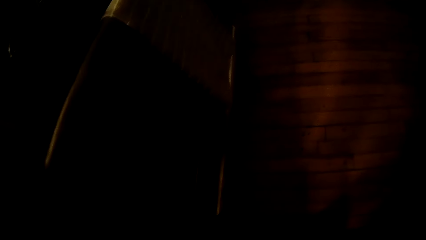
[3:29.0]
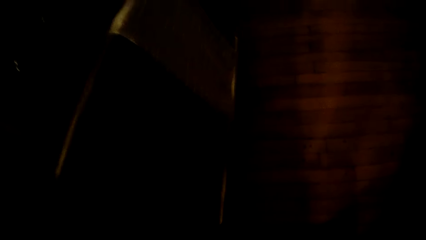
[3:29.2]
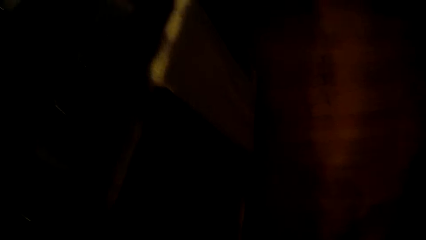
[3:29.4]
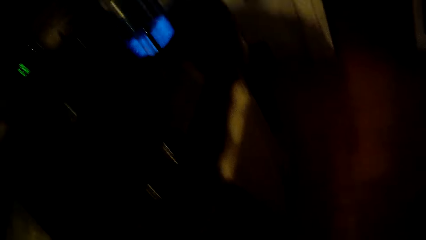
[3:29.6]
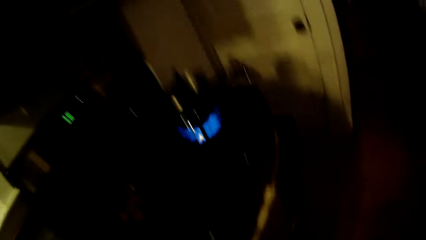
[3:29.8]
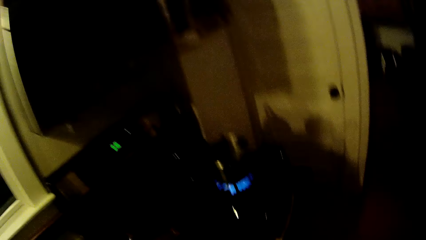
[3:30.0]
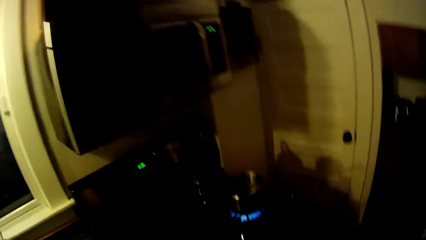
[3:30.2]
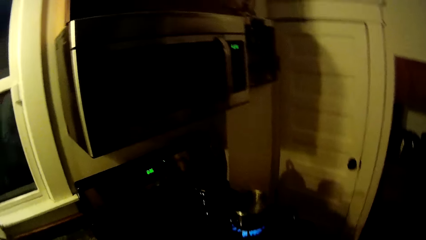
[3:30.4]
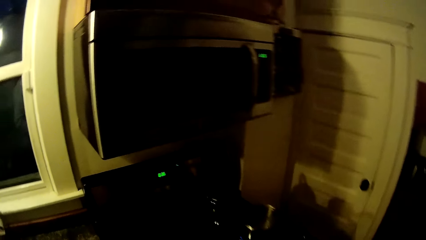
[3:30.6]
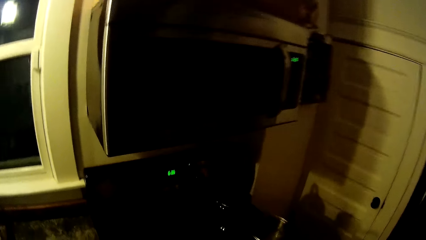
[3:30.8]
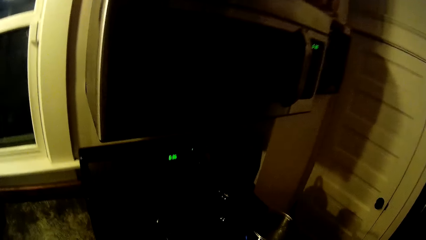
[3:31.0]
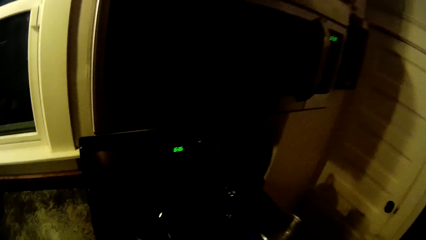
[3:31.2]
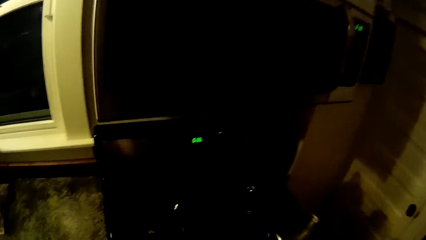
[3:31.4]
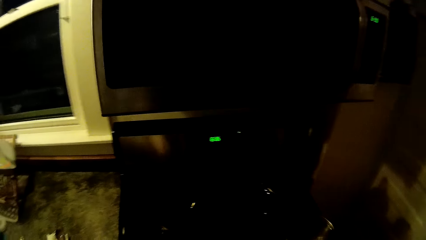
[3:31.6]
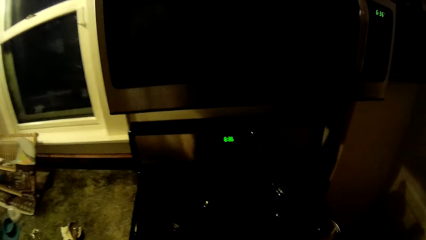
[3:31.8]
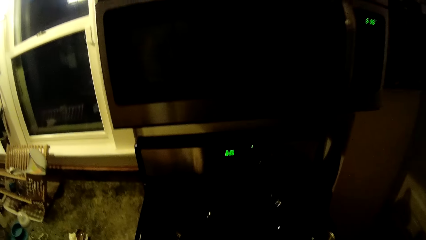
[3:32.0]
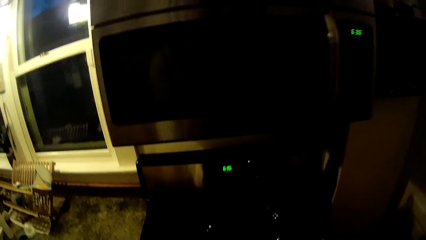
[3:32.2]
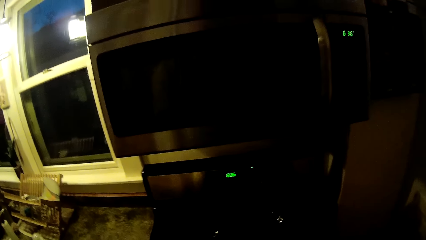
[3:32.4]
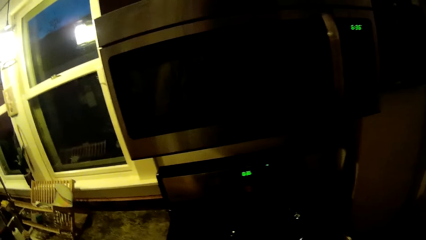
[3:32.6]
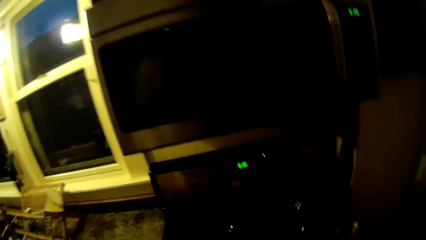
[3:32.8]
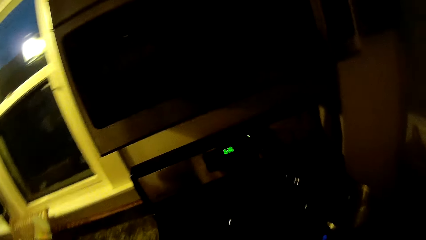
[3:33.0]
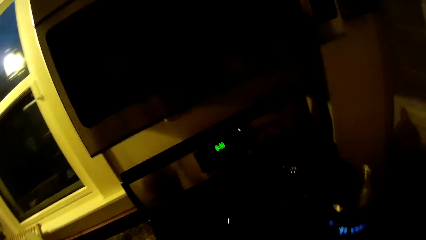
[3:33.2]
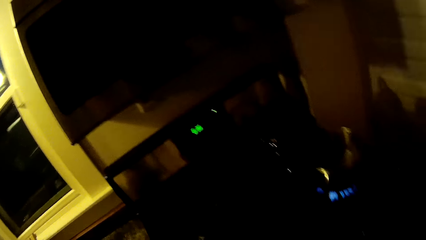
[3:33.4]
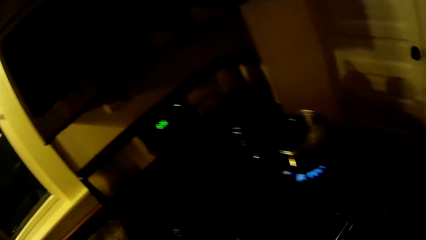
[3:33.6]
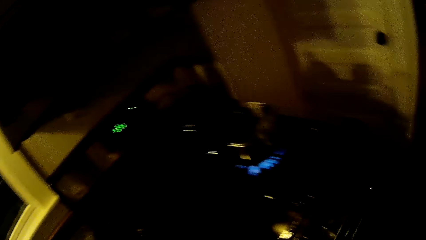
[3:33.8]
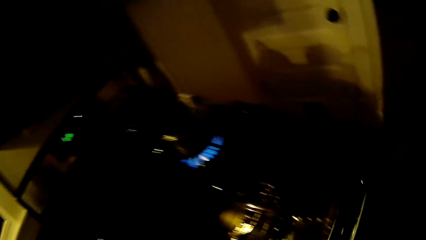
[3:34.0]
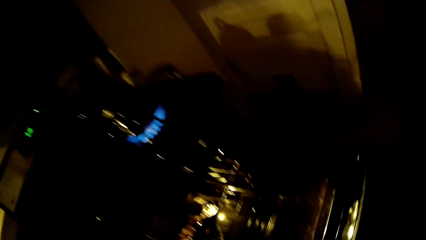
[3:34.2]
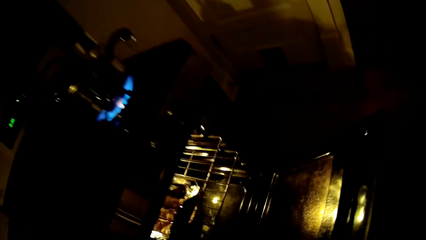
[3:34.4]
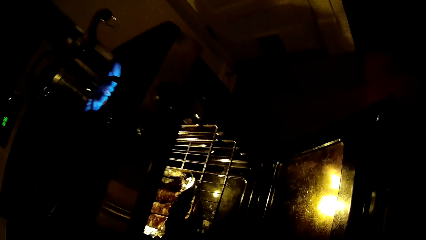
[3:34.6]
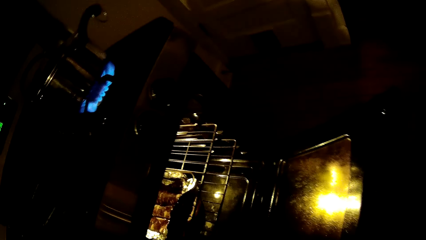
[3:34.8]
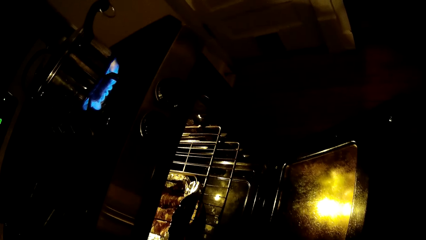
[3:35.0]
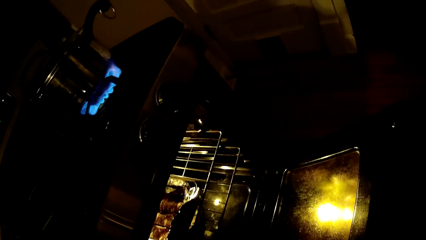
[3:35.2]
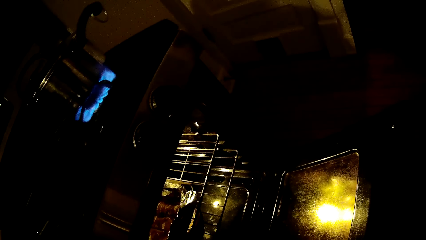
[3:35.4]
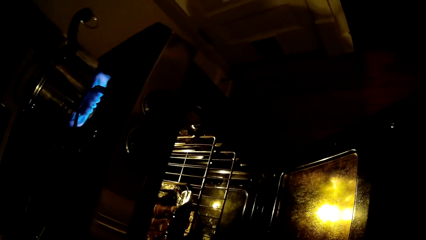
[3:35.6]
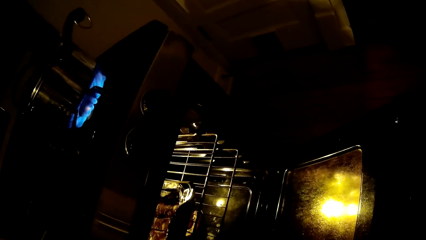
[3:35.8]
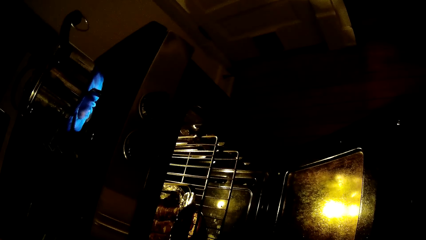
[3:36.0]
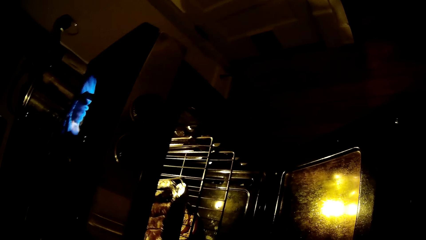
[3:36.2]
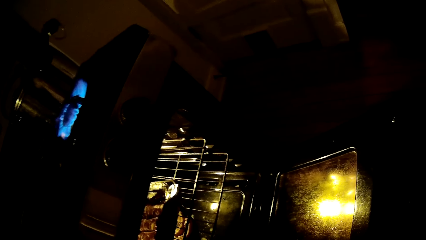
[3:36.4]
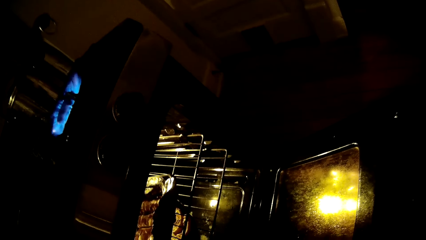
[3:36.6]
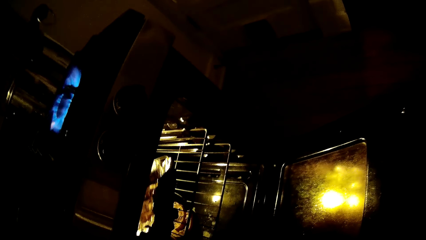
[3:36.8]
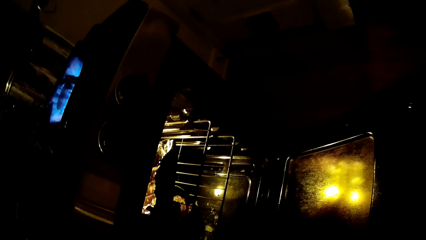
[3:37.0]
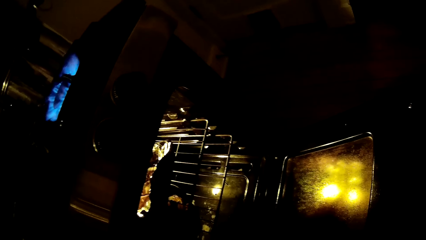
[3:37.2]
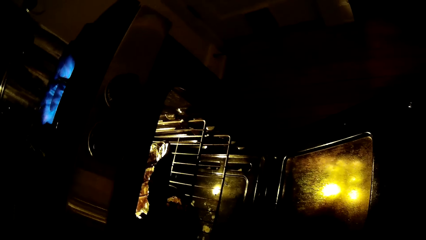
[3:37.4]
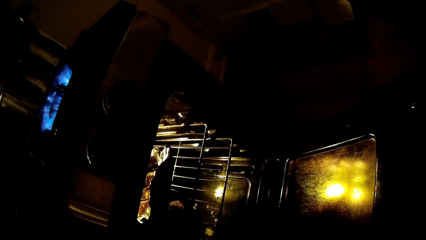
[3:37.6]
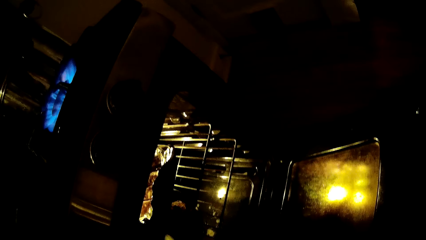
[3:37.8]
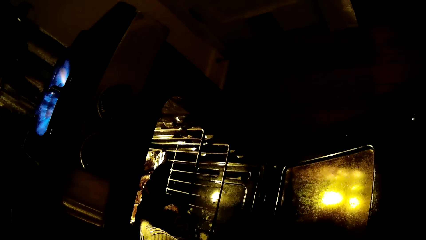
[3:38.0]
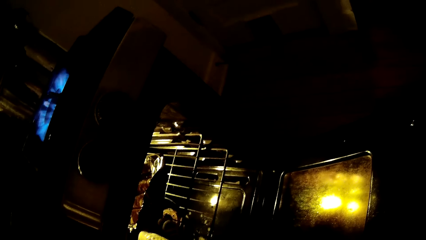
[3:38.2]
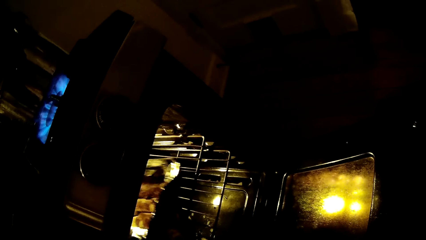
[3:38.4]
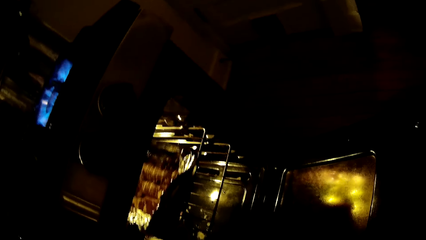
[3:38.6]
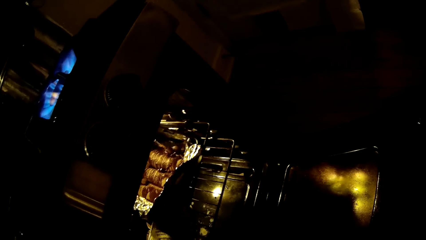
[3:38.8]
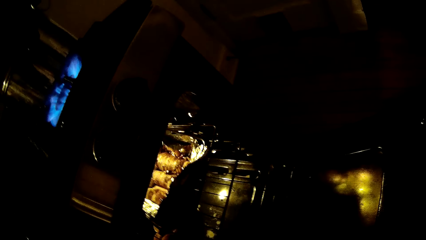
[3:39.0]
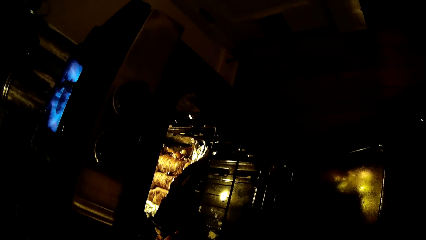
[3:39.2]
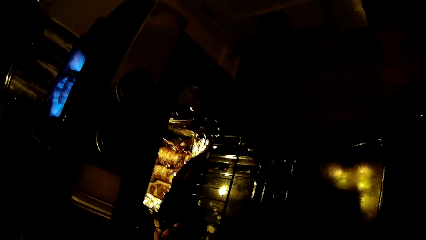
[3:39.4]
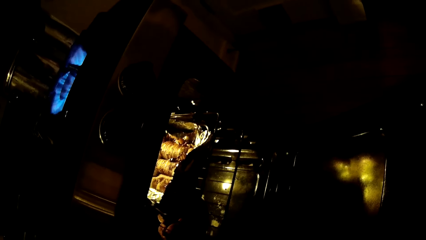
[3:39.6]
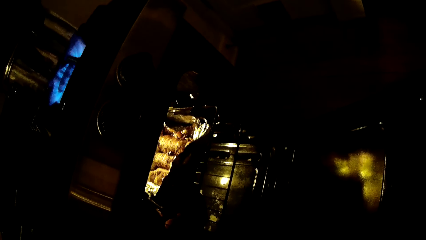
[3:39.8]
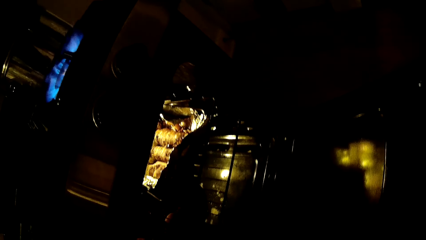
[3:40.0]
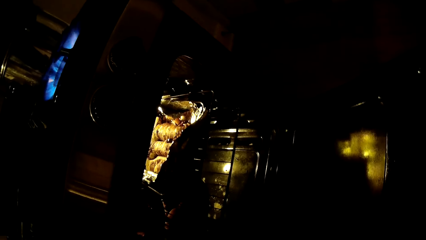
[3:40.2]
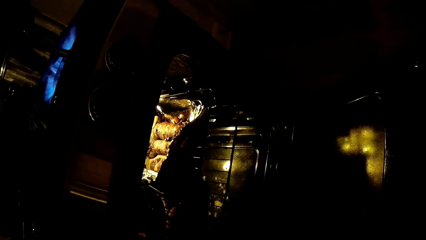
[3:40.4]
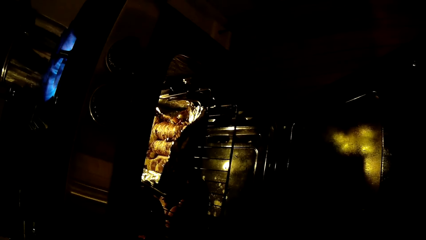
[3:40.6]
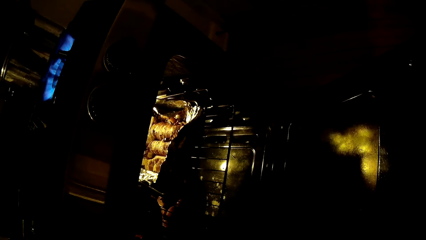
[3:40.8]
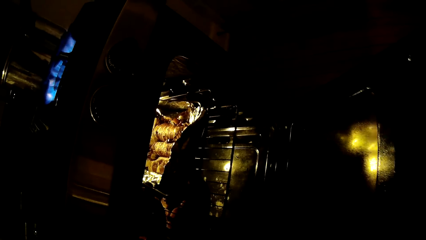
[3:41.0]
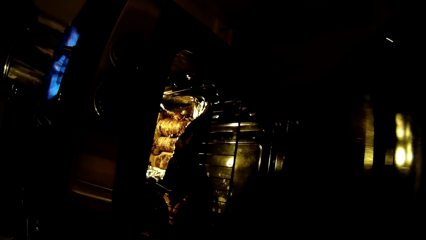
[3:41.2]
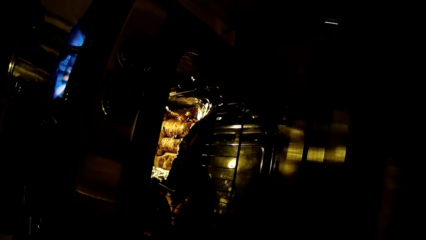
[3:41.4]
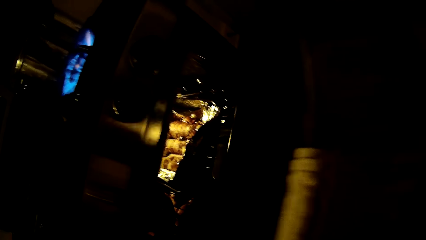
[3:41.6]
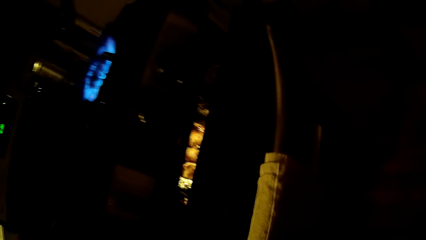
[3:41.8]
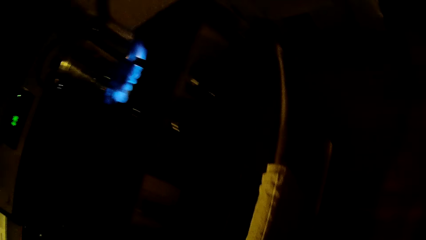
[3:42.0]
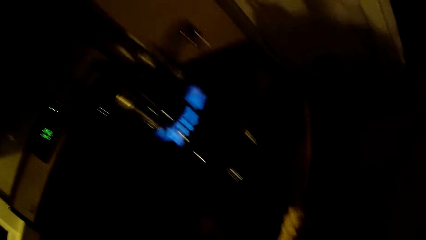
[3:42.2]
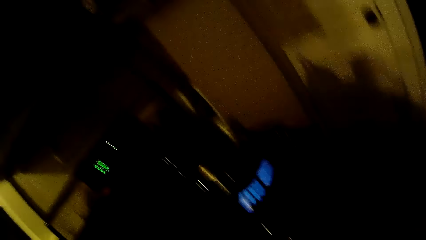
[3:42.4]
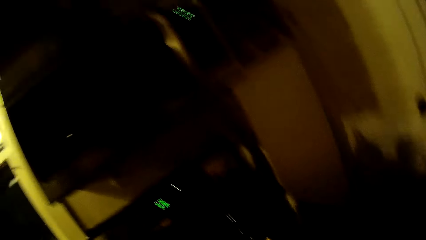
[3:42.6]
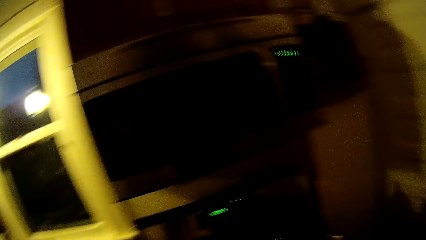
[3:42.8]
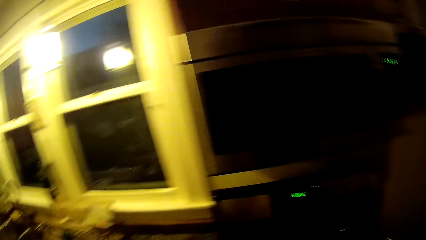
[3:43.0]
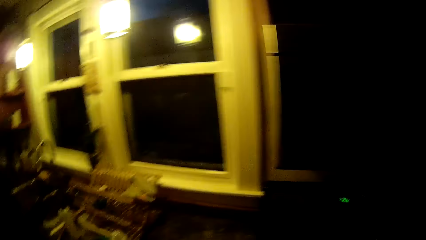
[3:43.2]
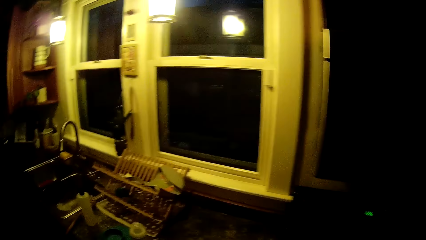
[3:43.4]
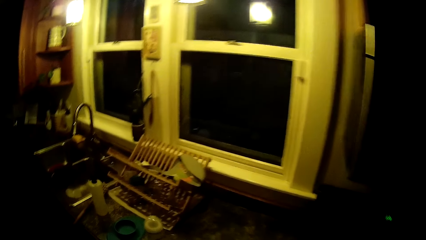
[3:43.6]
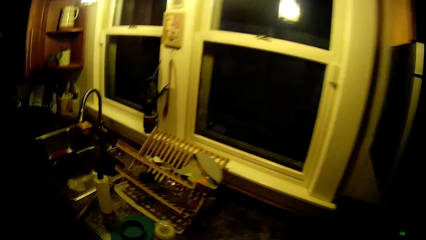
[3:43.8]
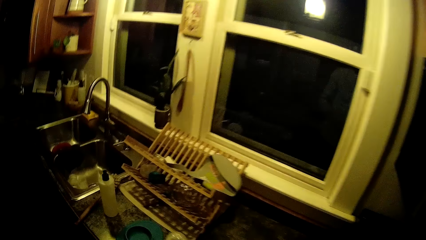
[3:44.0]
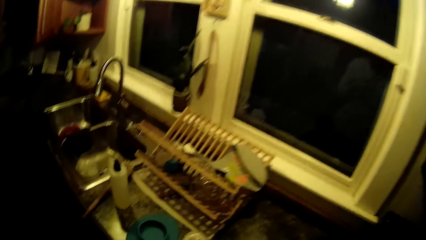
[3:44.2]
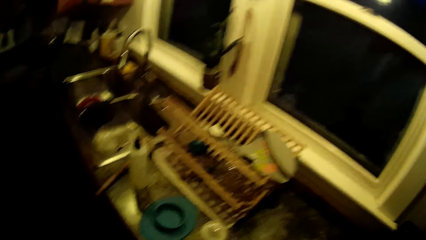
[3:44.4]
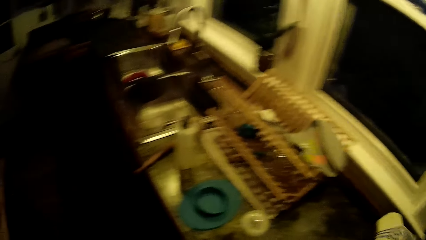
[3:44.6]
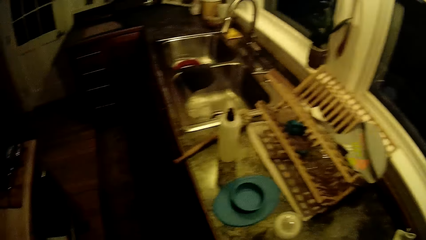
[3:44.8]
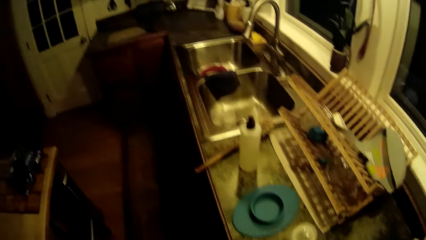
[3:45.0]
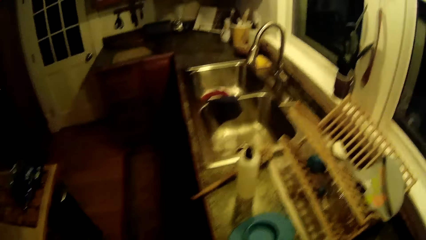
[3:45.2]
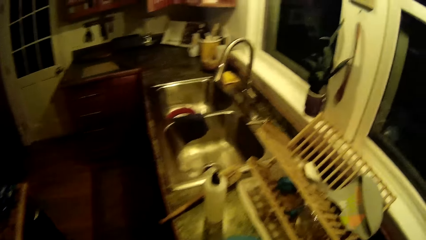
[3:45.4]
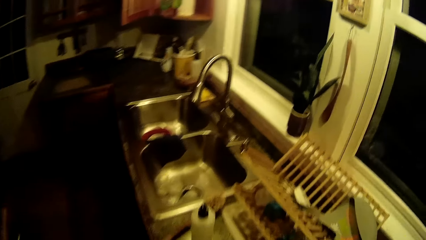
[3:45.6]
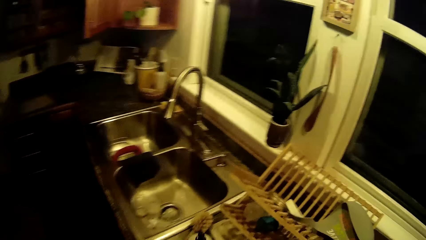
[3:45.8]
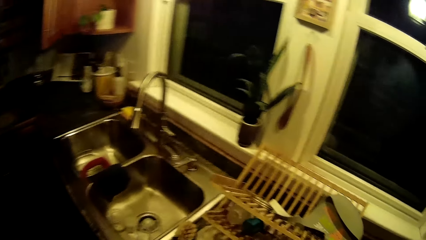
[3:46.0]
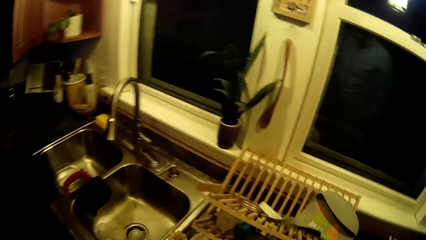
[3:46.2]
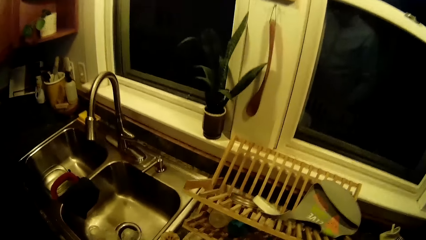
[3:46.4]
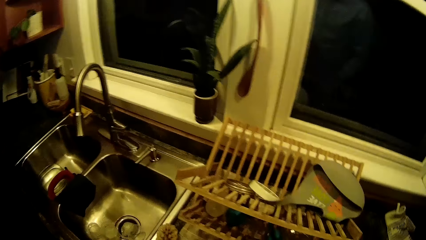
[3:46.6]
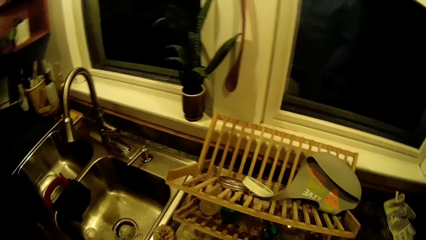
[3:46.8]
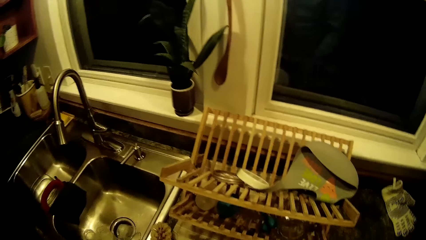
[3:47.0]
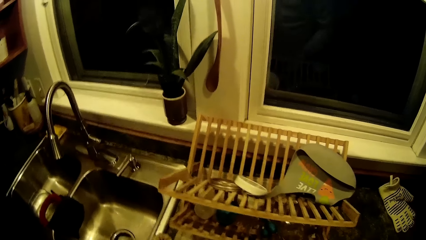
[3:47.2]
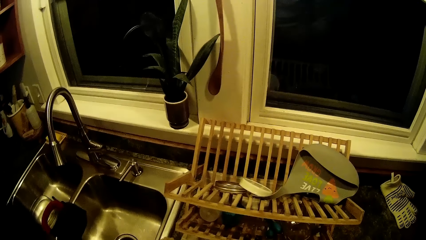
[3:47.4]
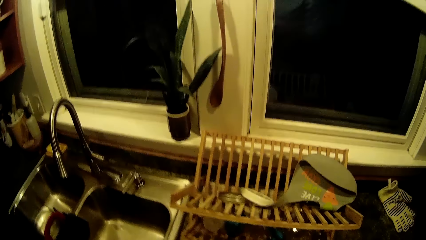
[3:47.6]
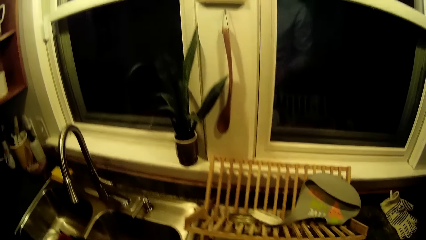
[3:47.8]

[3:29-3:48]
The camera wearer opens the oven. They move a tray in the oven. They put the tray in the oven. They close the oven. They walk around.
